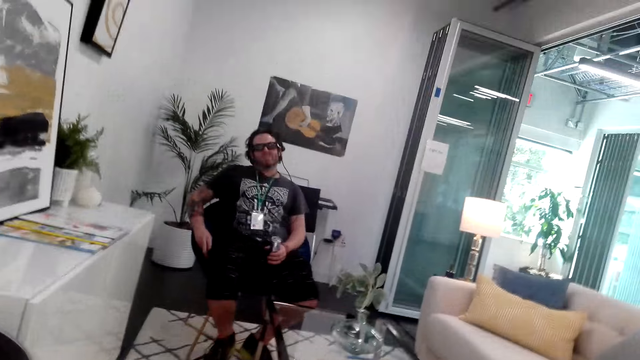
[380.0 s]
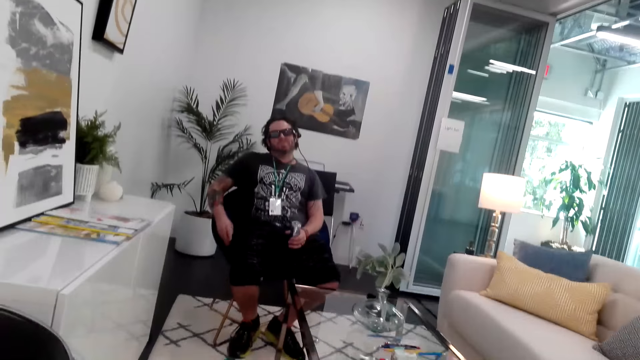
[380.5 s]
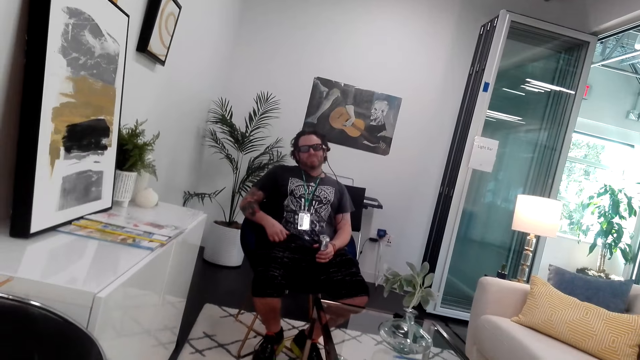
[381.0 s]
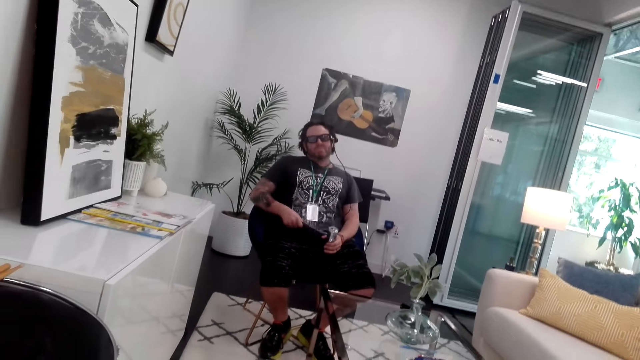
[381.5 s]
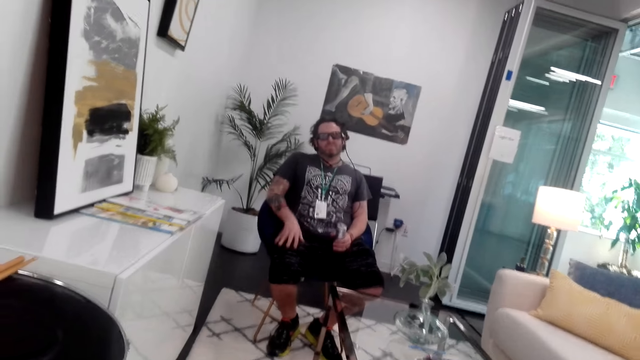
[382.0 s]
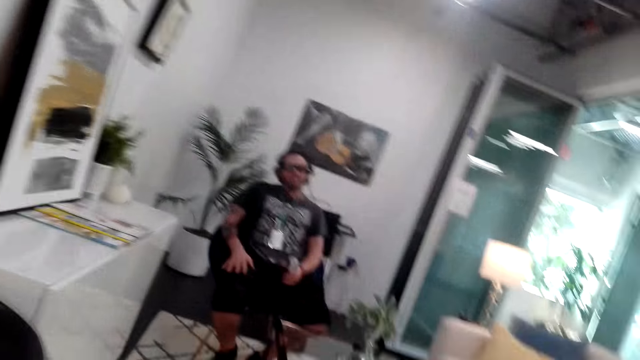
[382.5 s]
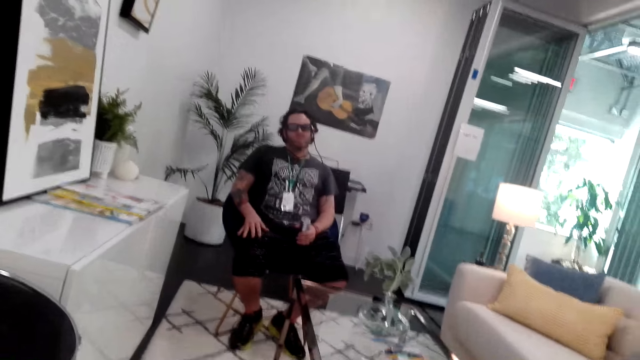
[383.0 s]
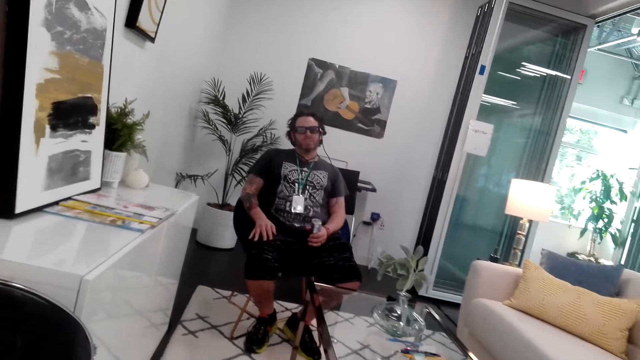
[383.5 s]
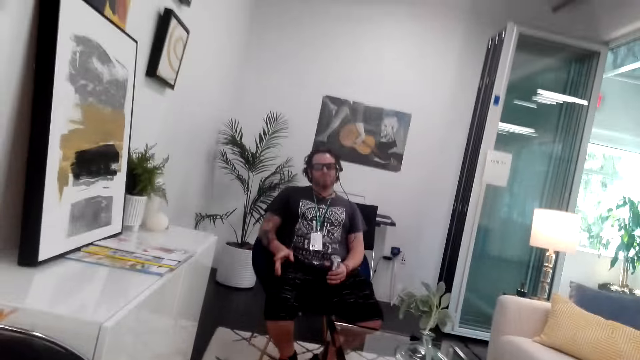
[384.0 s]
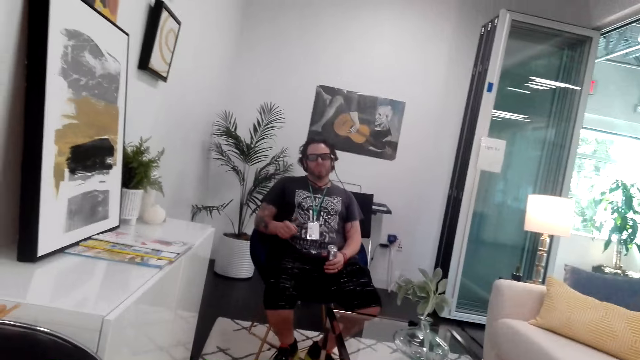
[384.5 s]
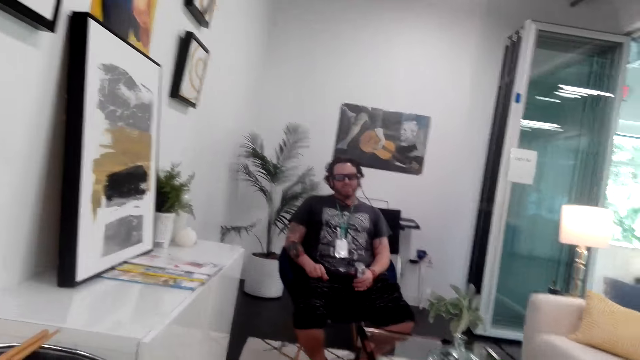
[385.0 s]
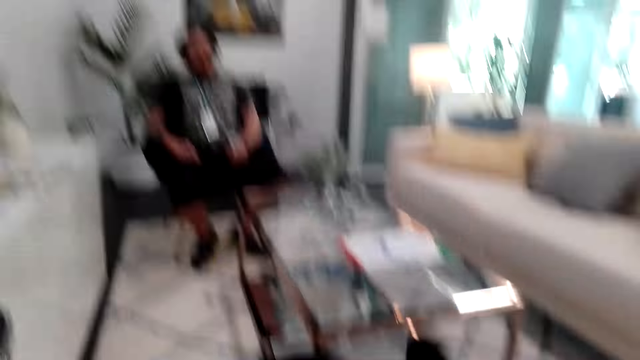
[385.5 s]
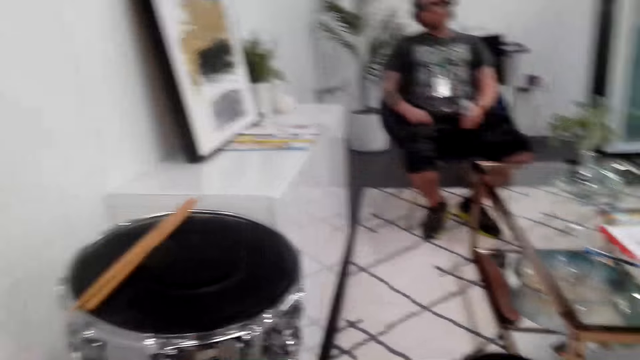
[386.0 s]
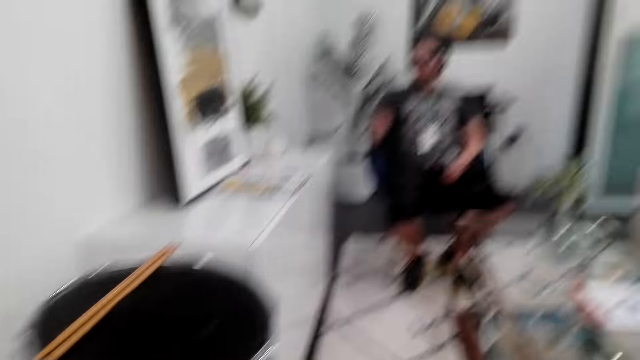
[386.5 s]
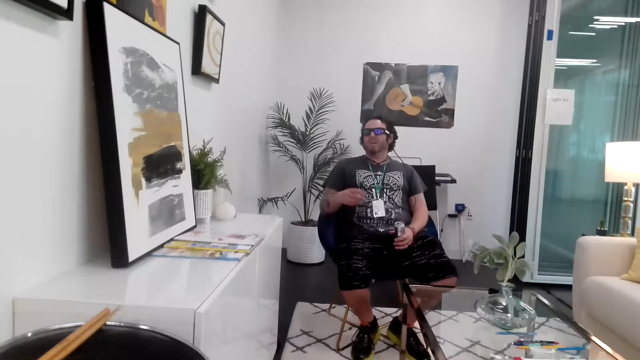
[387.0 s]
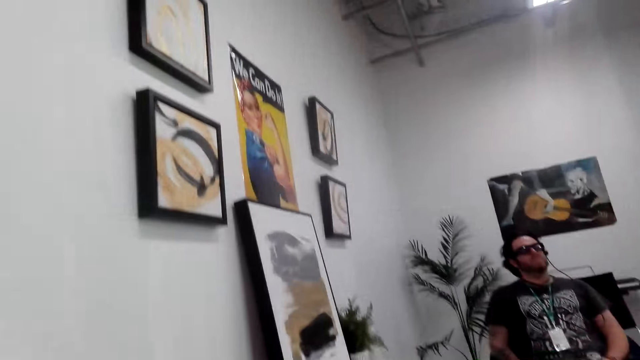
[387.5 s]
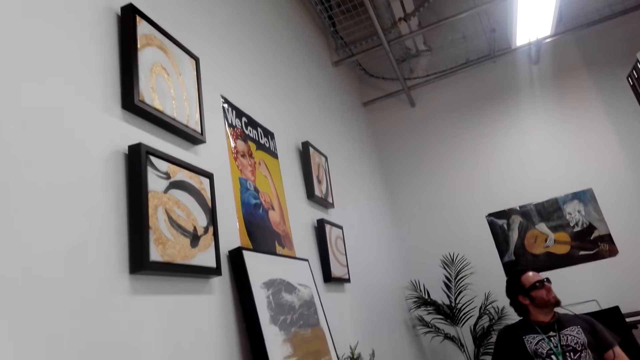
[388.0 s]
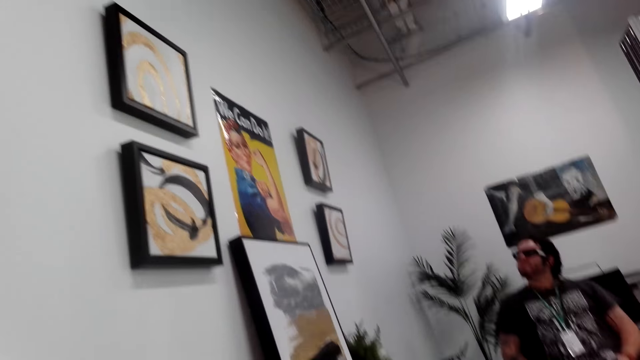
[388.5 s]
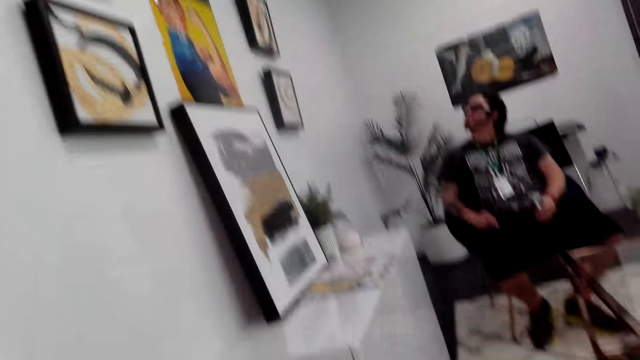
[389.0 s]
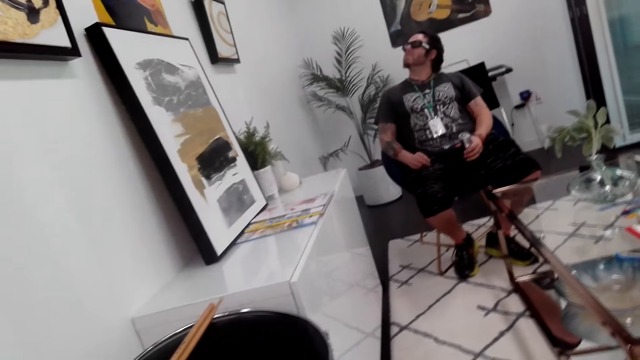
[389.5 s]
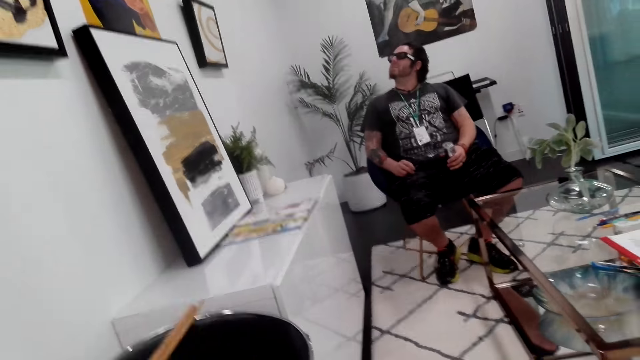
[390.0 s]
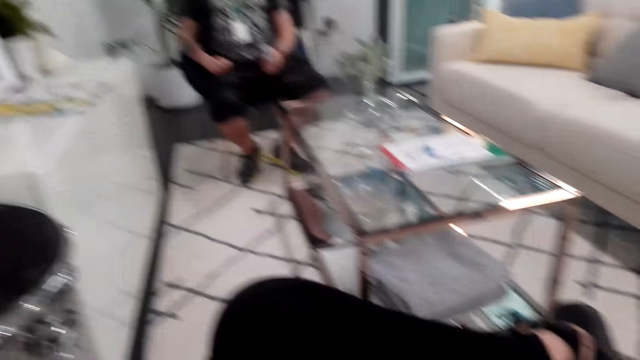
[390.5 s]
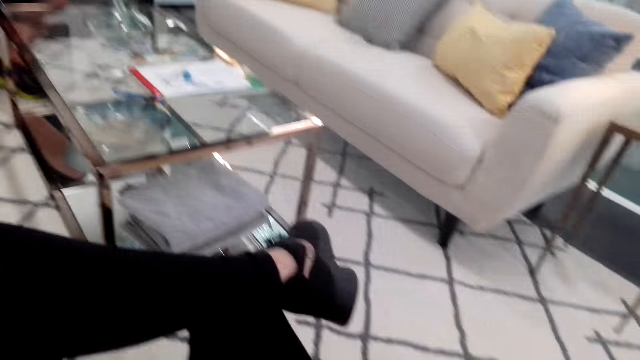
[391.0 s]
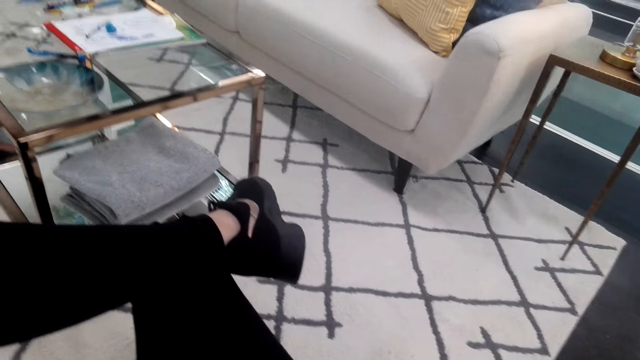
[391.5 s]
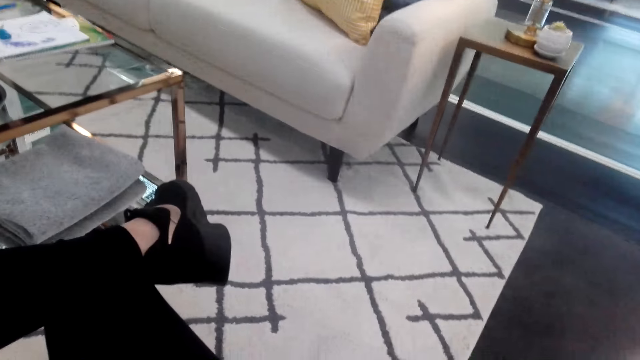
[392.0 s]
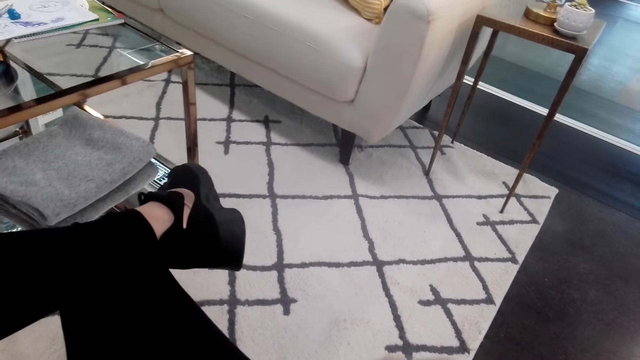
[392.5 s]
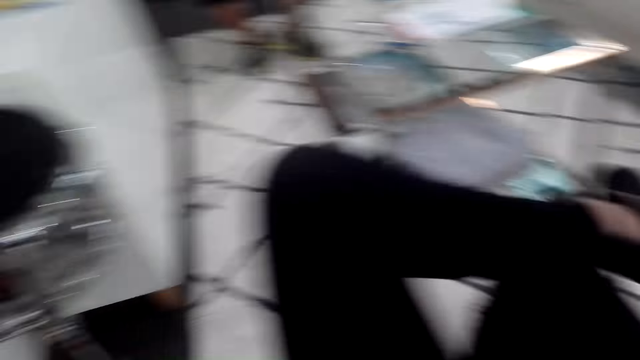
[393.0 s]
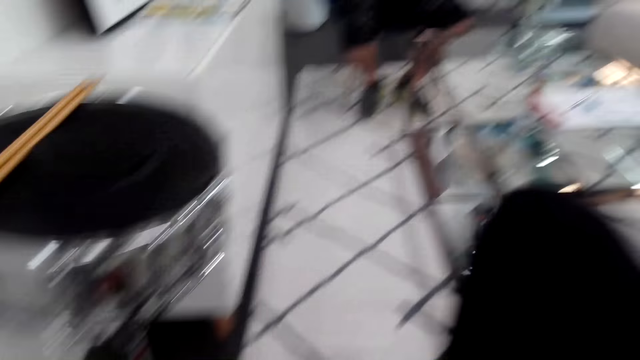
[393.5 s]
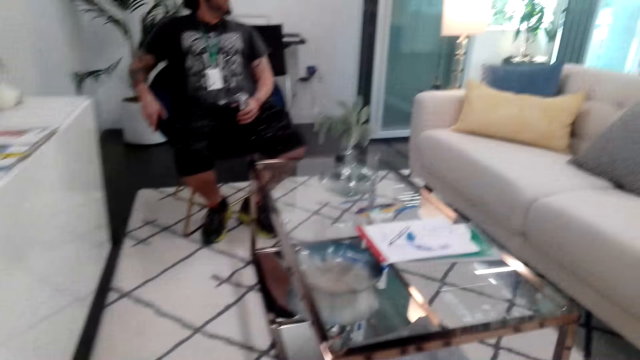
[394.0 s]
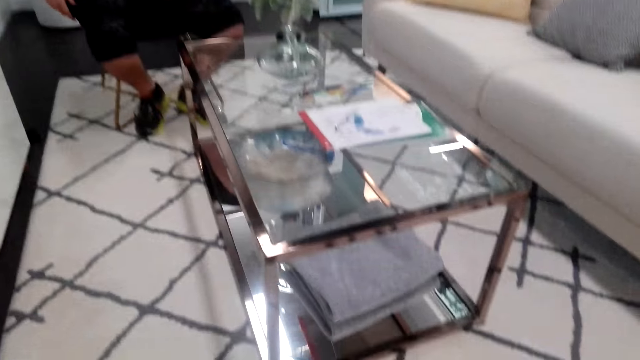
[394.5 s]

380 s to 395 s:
A person pulls a T-shirt. The person stares around and illustrates with a hand. The camera wearer looks around. The person interacts with the camera wearer. The person looks up. The camera wearer looks around and moves a hand.

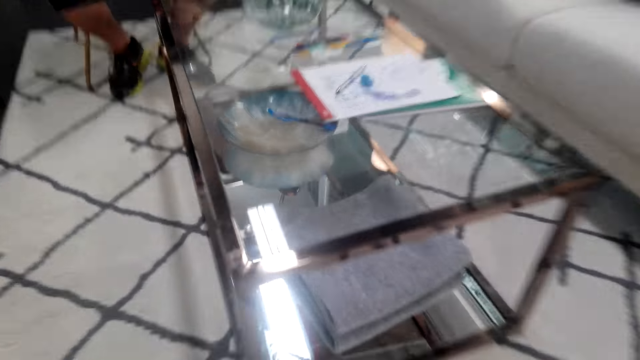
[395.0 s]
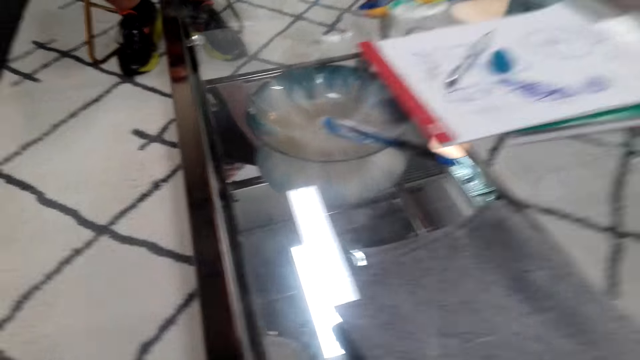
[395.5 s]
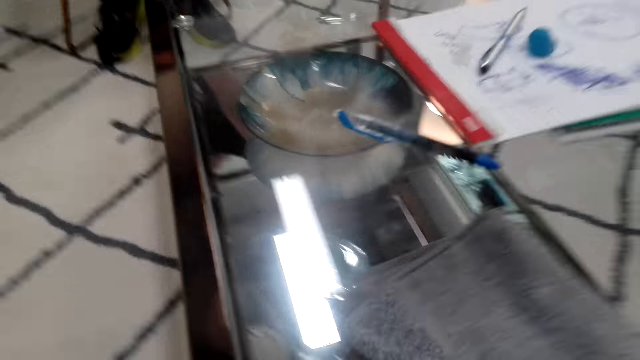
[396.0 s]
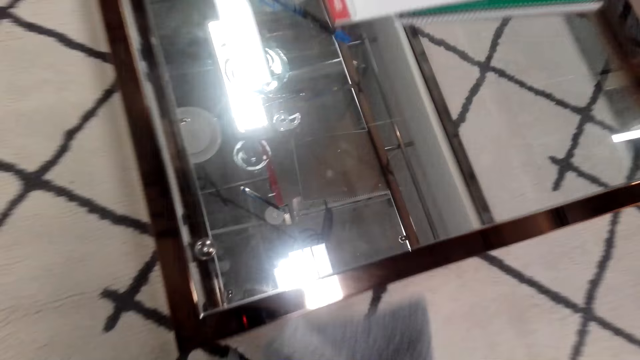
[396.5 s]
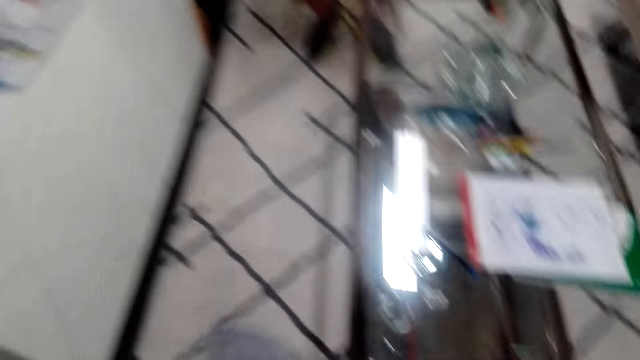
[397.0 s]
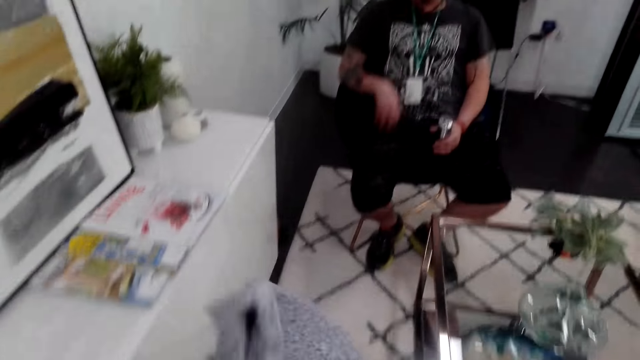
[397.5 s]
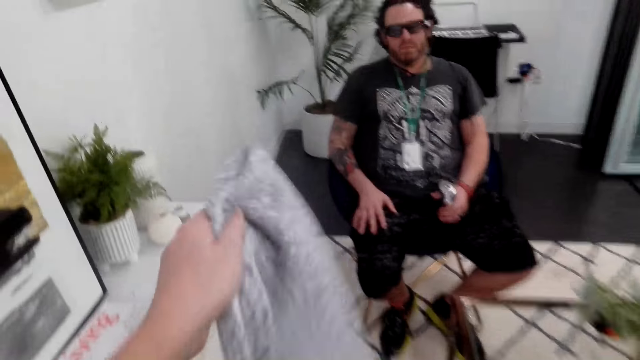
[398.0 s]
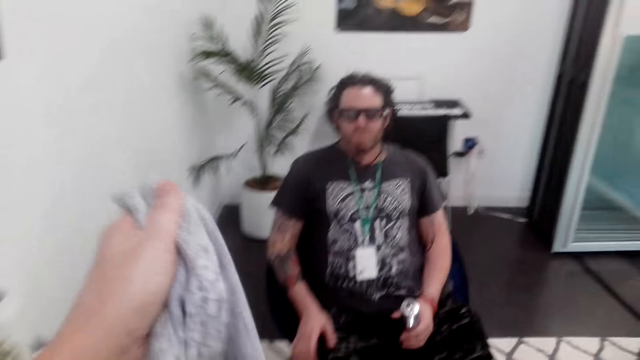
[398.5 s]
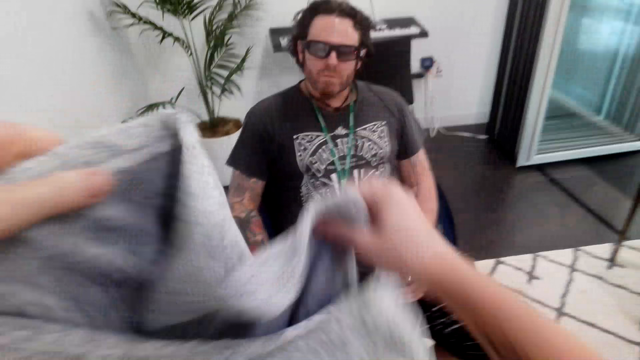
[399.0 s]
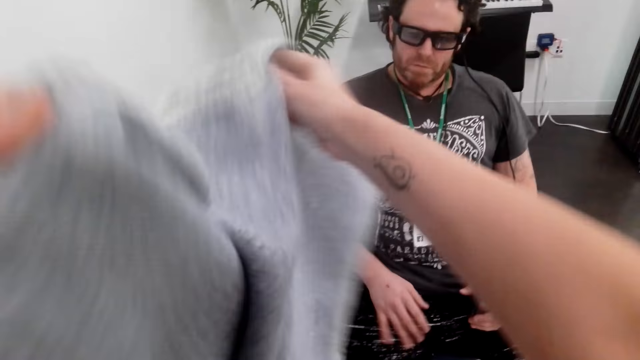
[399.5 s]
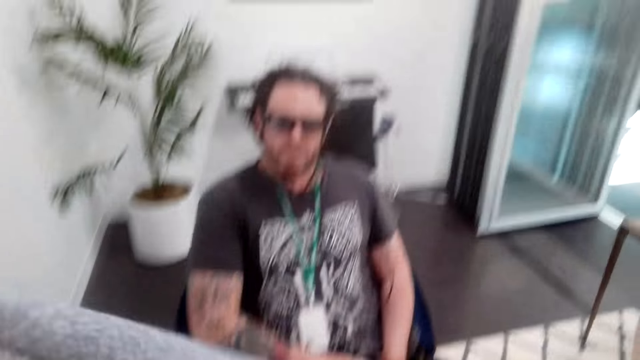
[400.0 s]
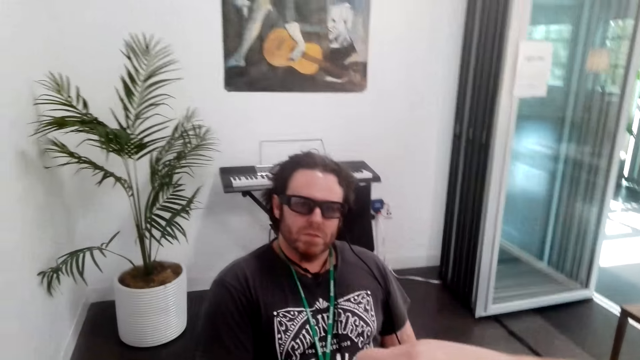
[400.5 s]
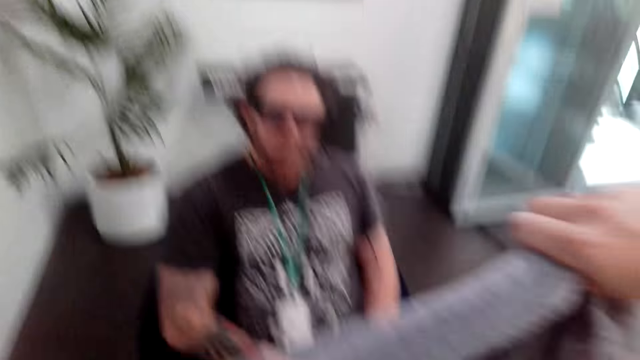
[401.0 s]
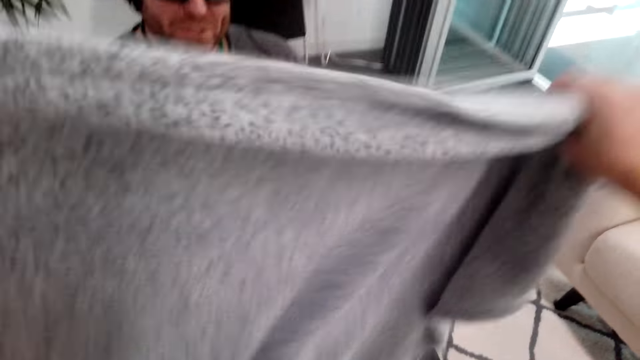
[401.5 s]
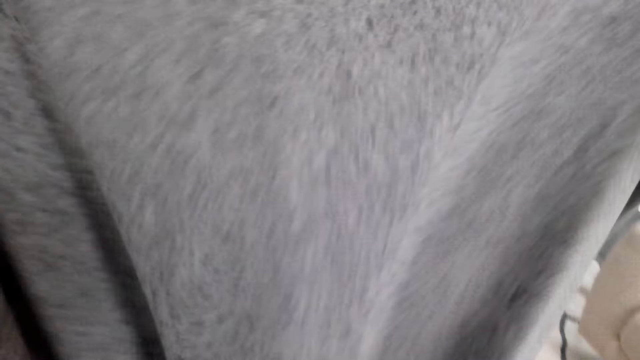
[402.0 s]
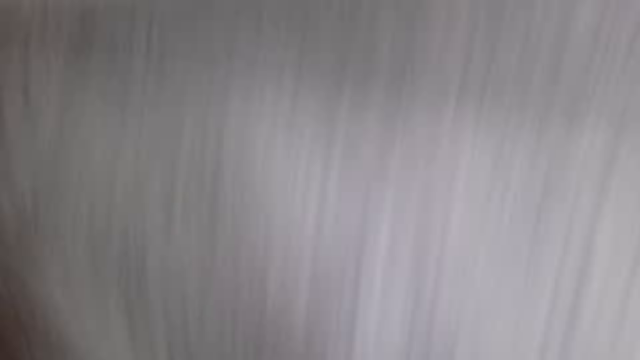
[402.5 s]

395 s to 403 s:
The camera wearer picks up a cloth beneath the table. They unfold the cloth.
